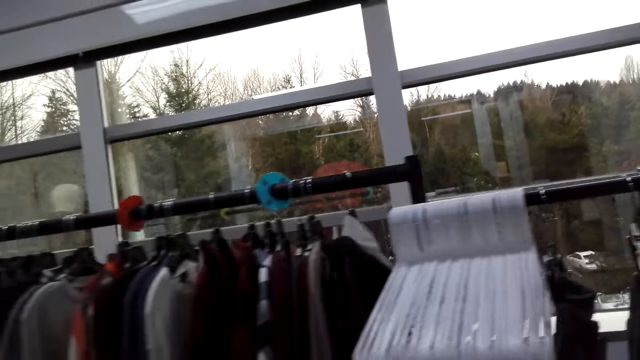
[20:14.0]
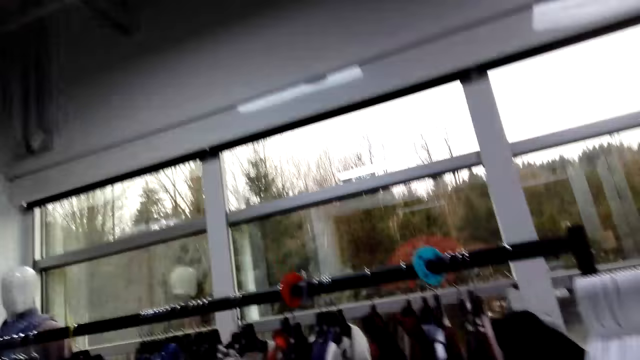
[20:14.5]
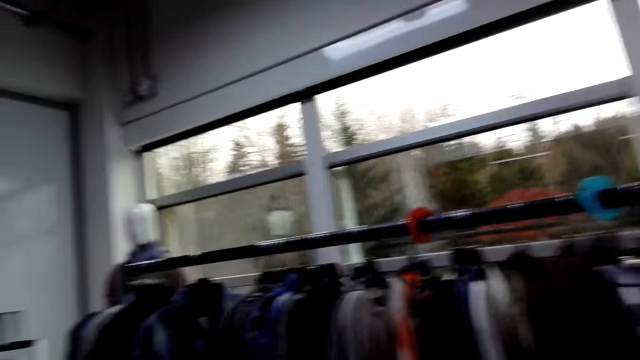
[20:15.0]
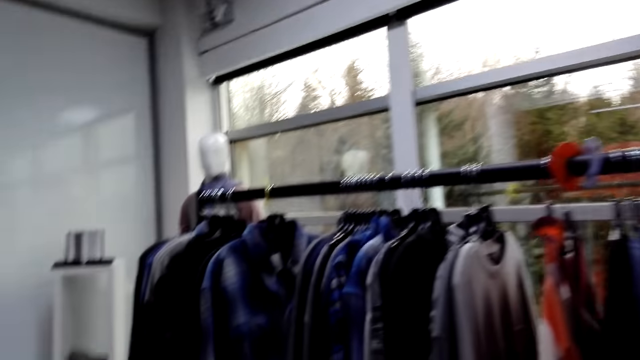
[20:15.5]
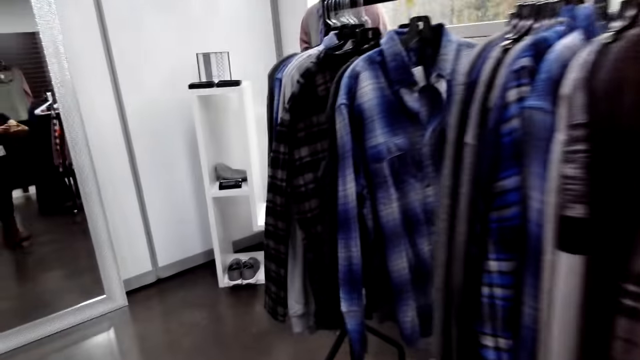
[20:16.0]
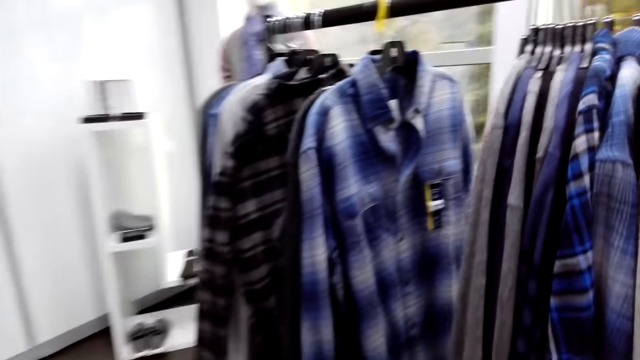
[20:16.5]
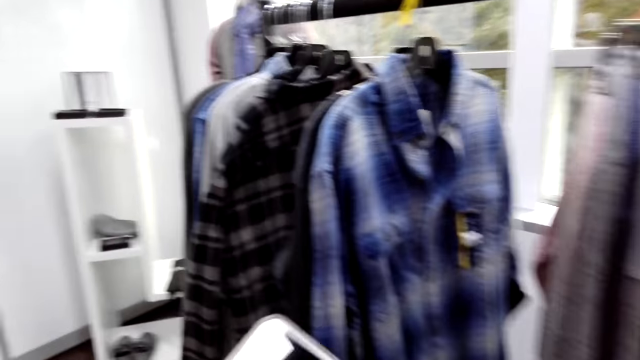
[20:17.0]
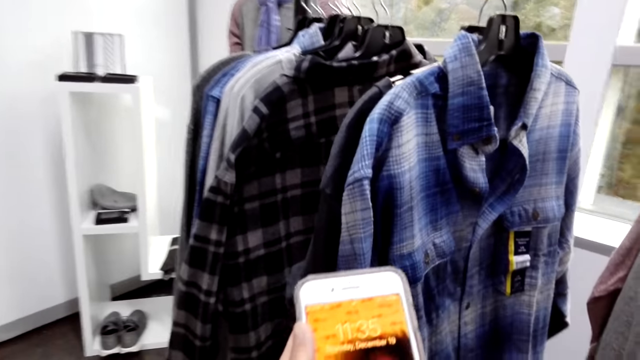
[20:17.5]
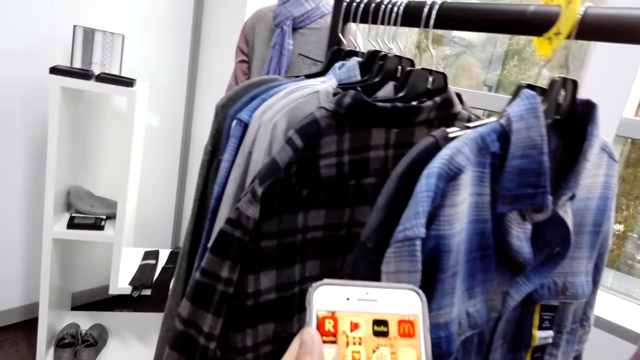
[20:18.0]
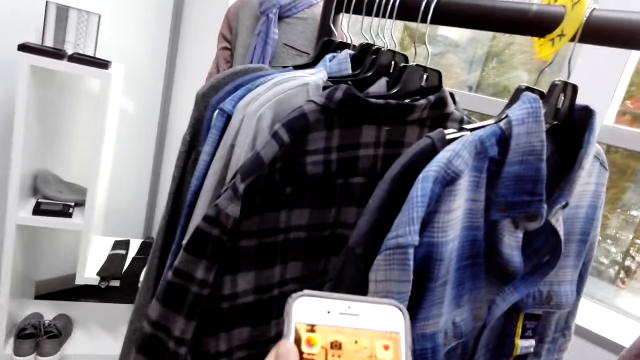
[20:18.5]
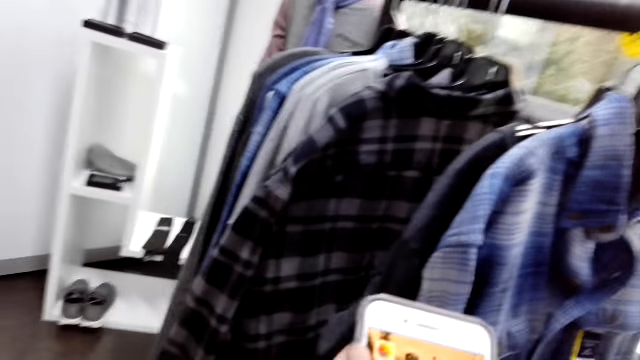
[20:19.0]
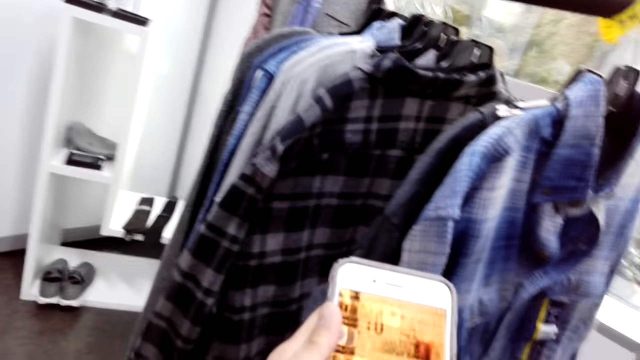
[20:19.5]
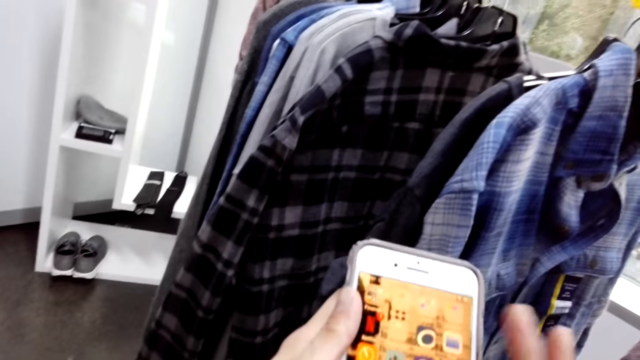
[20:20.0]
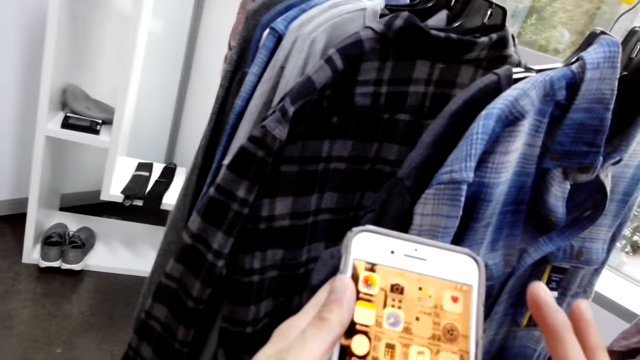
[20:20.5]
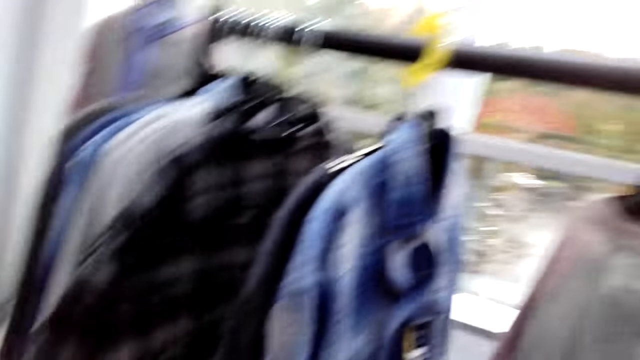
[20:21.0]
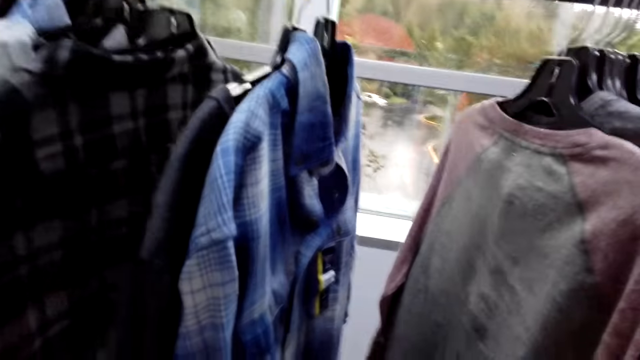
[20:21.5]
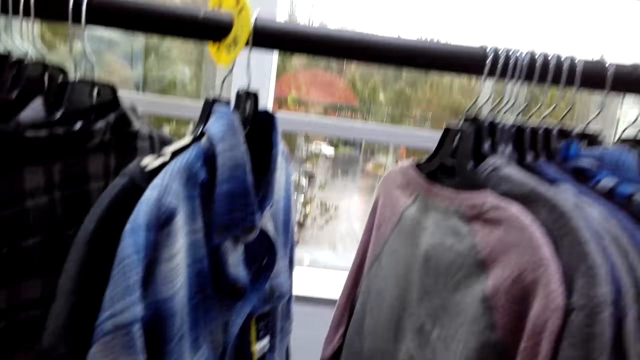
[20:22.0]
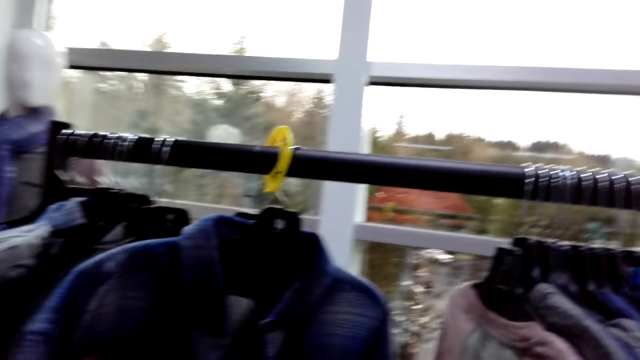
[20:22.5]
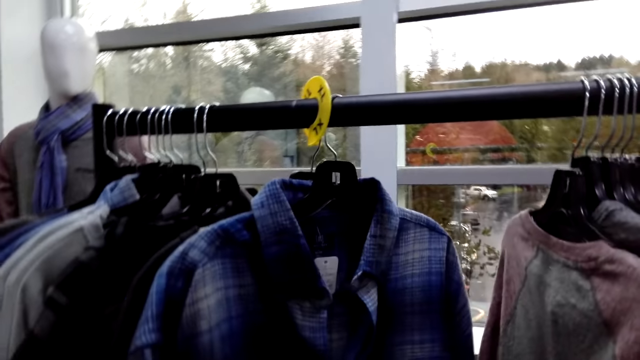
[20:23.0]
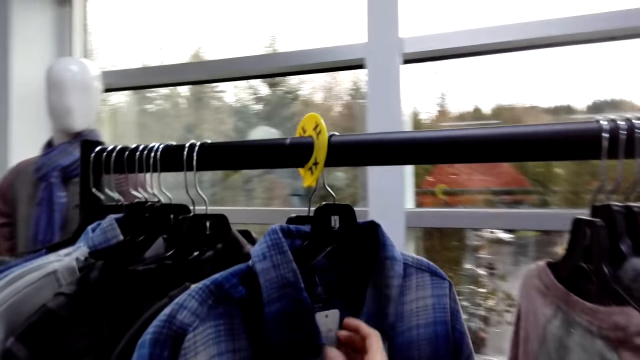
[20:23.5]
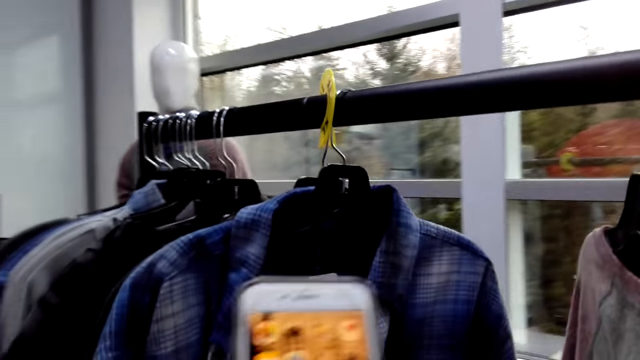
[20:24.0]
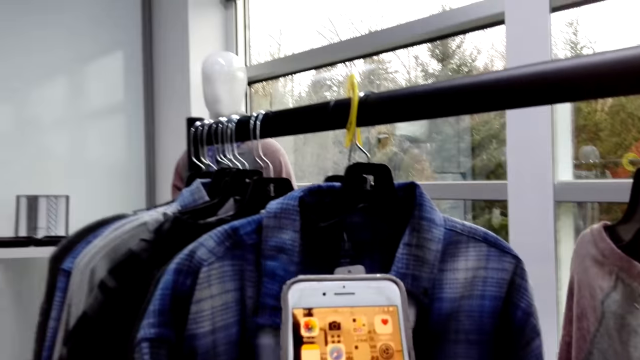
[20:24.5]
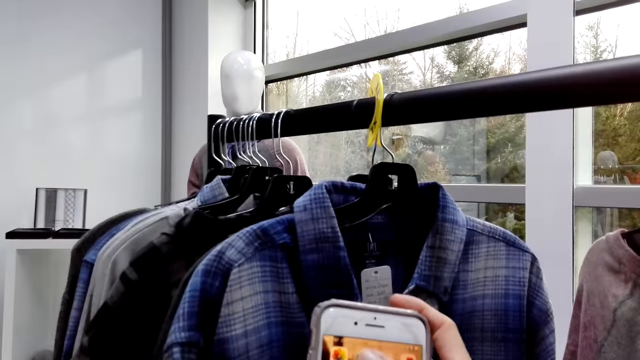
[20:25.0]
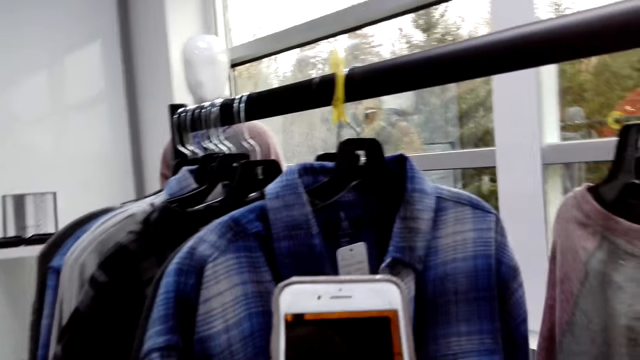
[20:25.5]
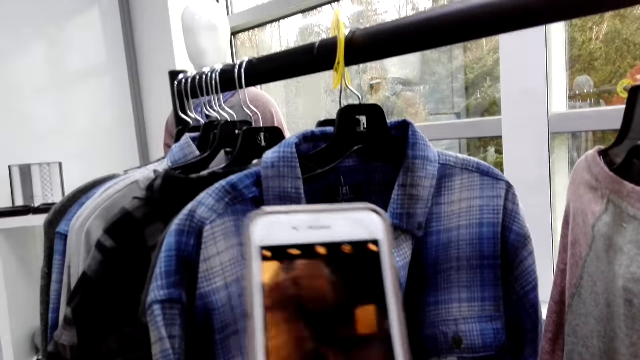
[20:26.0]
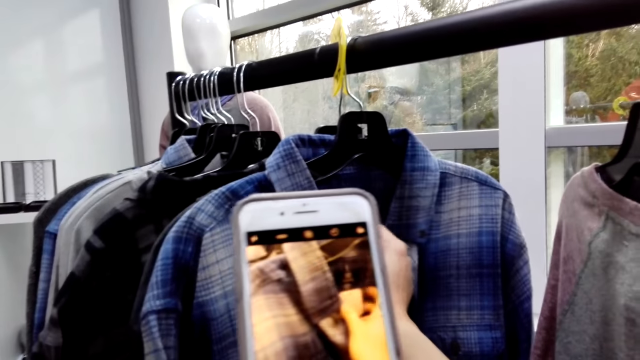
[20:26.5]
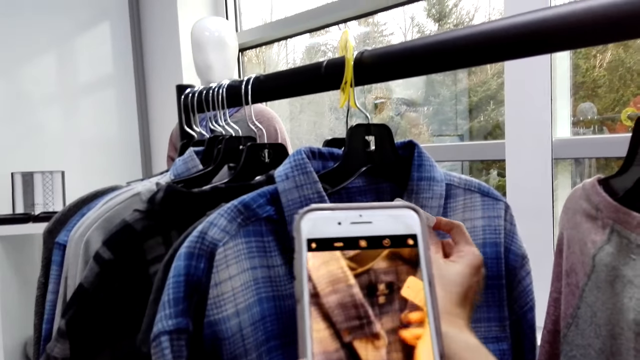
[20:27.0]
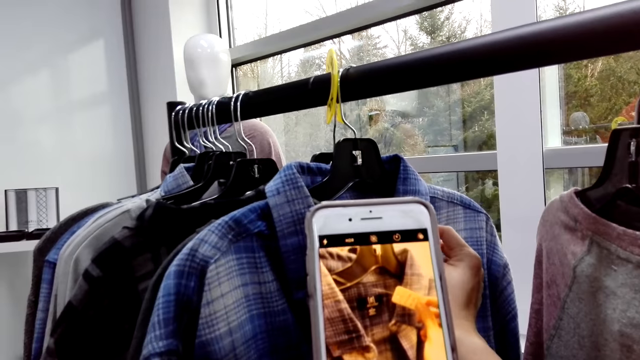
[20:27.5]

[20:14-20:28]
The camera wearer laughs. They walk left. They use the phone. A person scrolls the phone on the hand. The person holds the shirt on the cloth rack. The camera wearer grabs clothing. The person takes a photo of the shirt on the cloth rack.

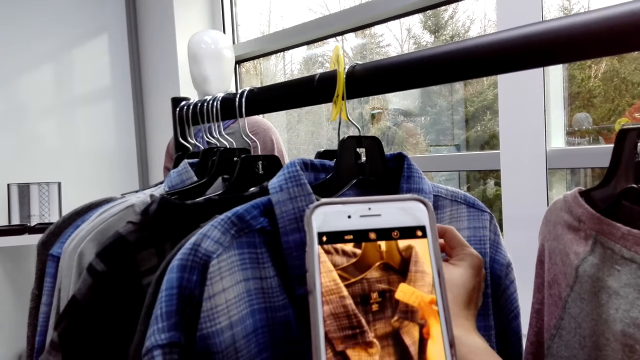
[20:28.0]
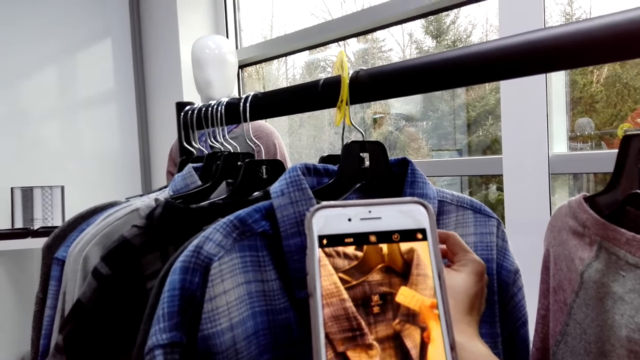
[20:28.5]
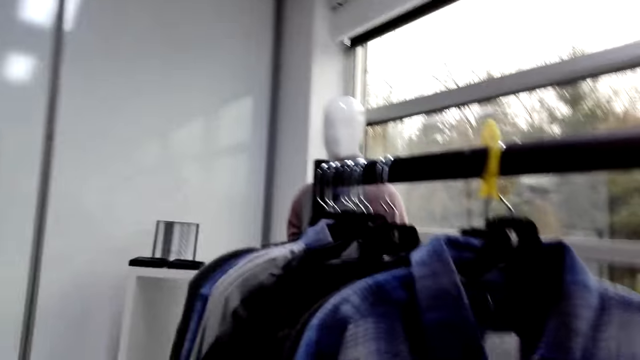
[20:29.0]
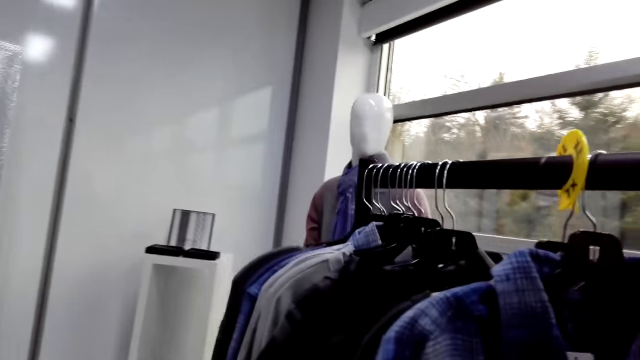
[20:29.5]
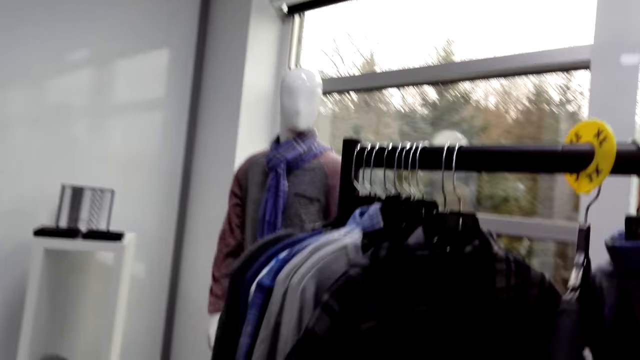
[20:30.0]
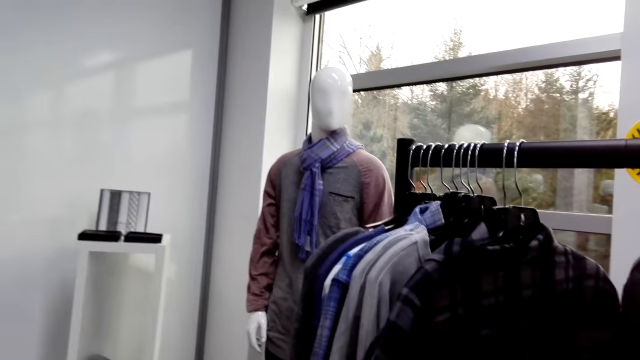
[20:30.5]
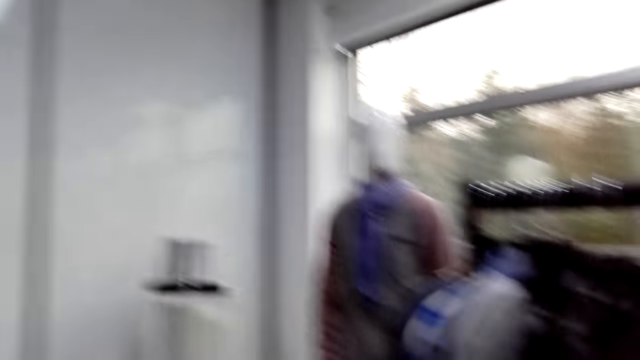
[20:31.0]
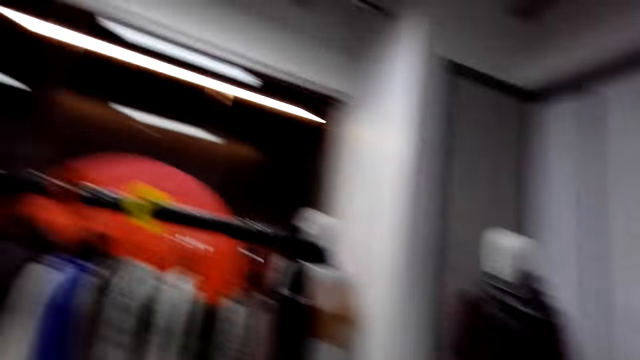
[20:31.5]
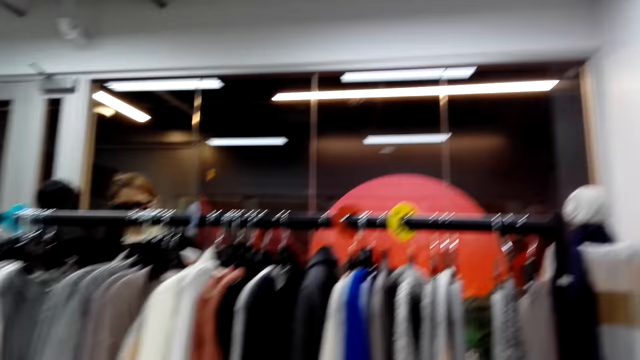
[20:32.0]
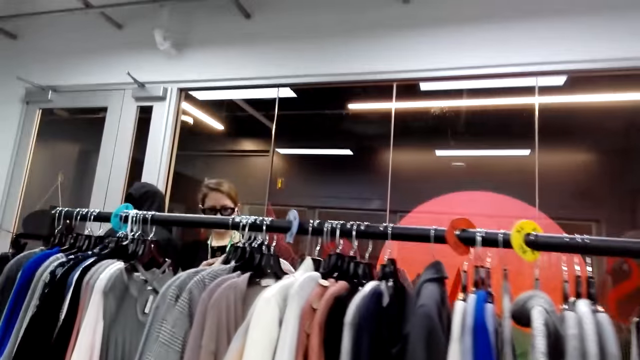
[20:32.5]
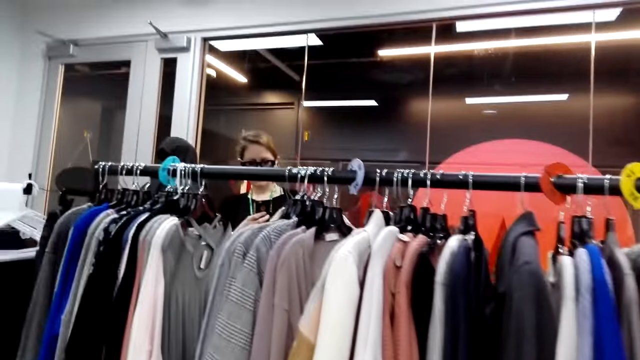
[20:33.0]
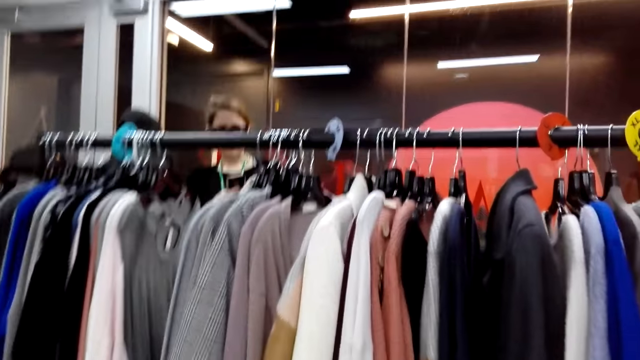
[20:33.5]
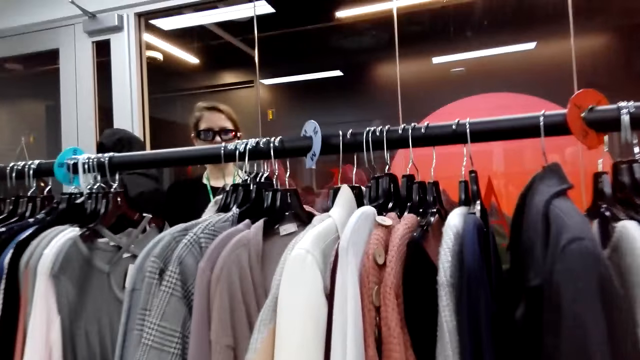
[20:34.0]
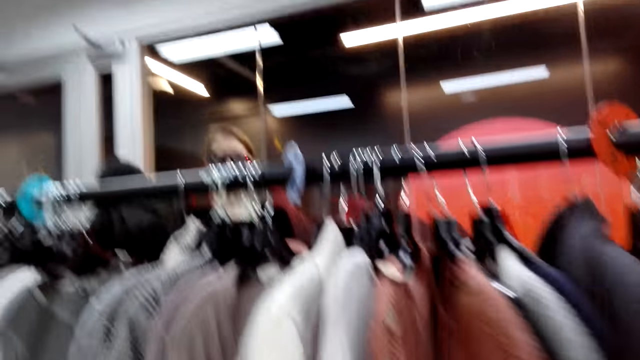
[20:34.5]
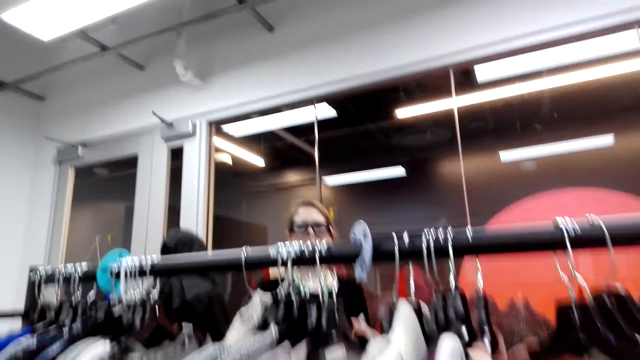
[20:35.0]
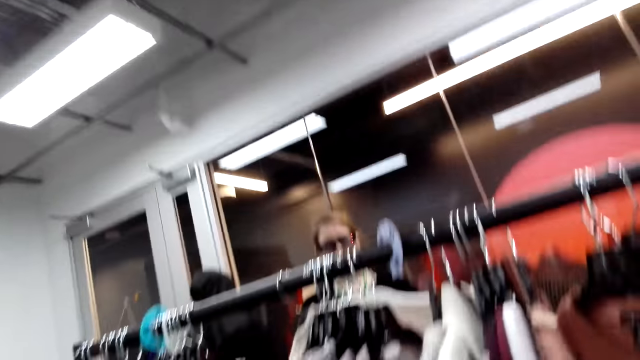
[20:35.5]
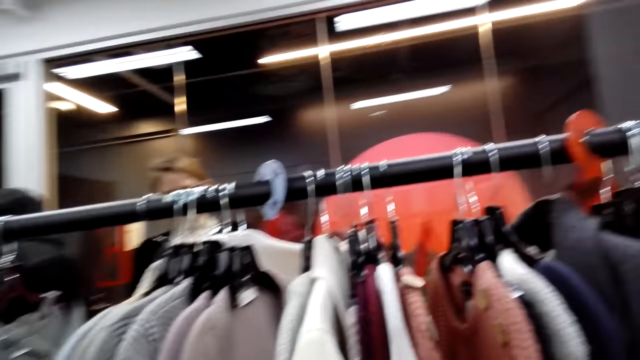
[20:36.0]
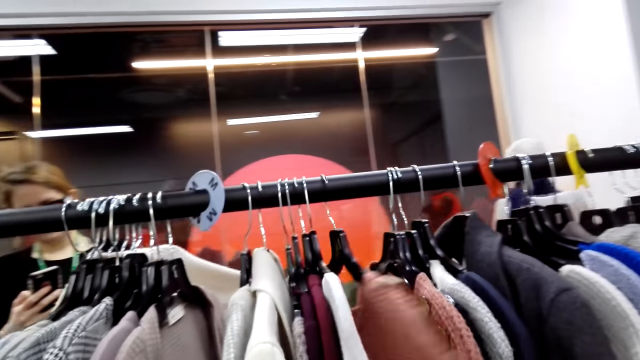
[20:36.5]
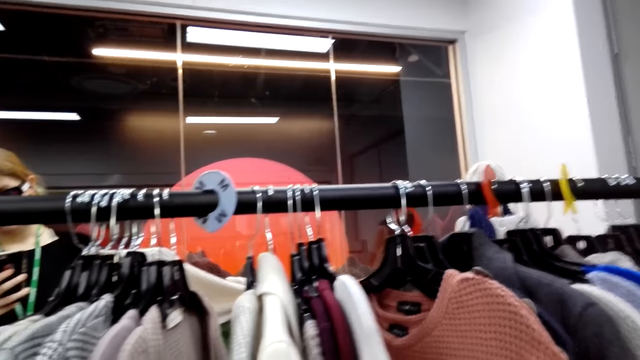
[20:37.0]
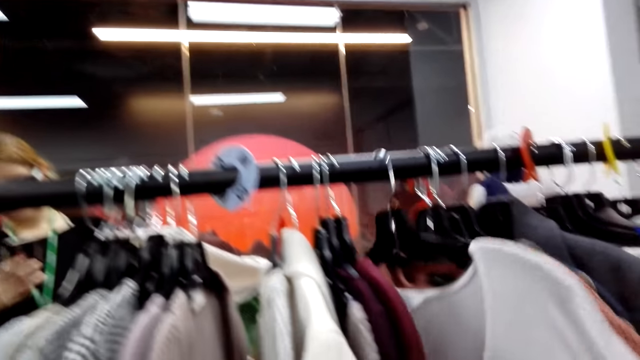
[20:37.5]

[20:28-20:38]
The camera wearer takes a picture. The person selects the shirts on the cloth rack. The camera wearer walks forward. They move clothing and speak.
